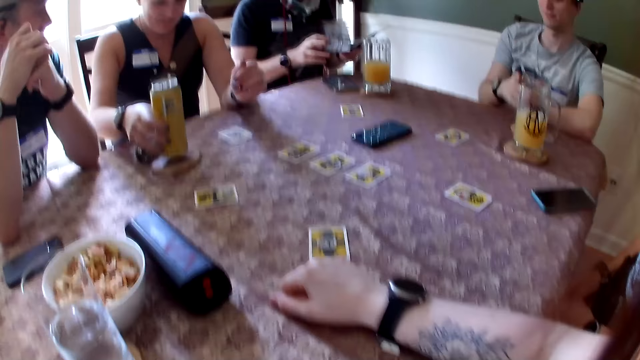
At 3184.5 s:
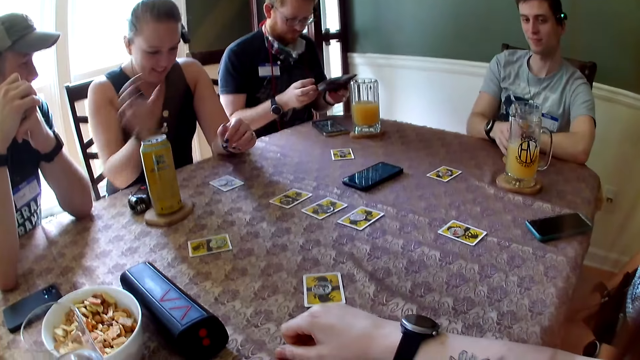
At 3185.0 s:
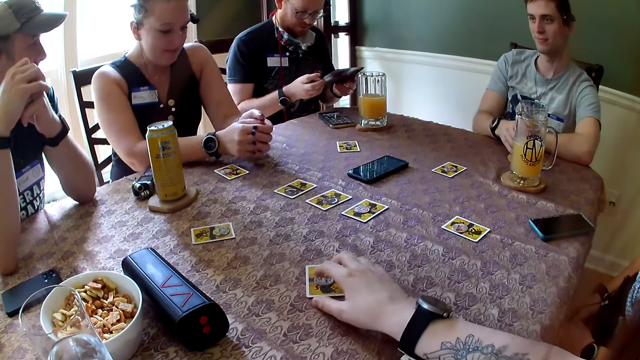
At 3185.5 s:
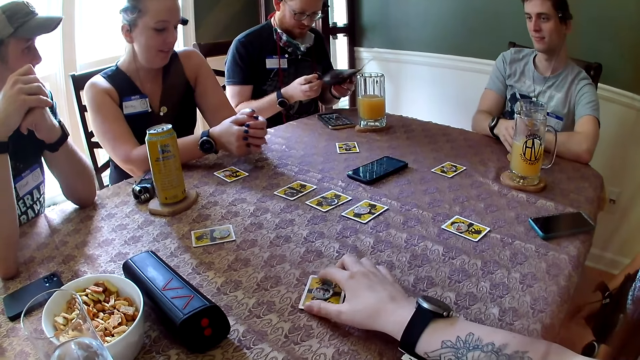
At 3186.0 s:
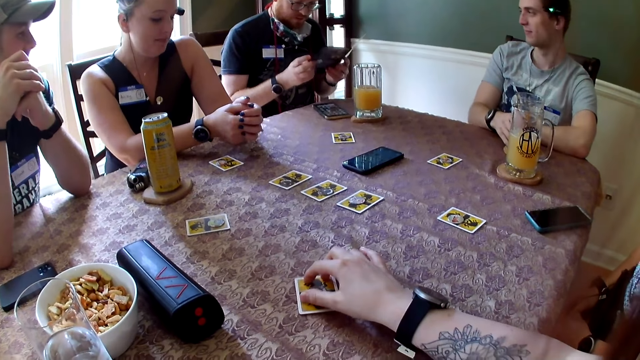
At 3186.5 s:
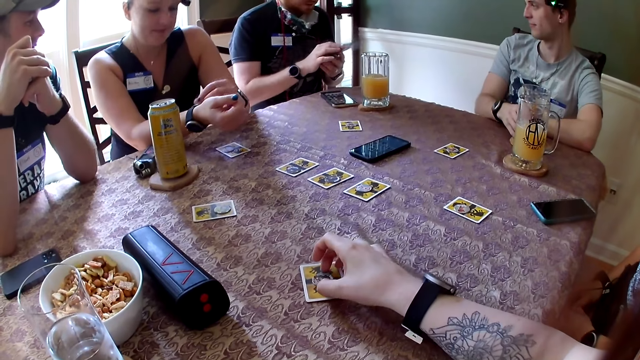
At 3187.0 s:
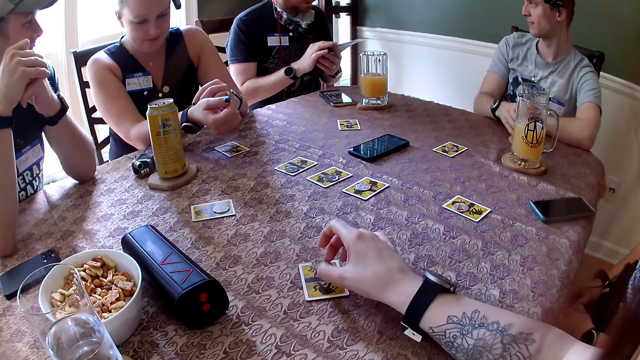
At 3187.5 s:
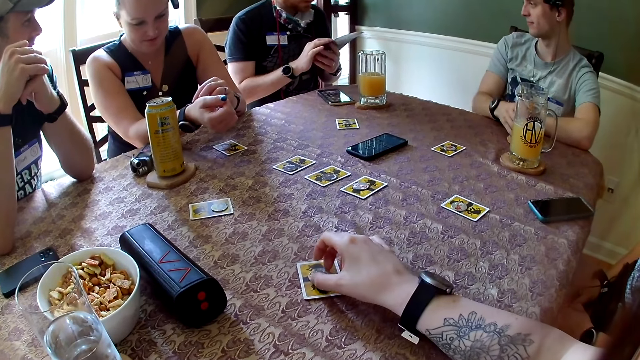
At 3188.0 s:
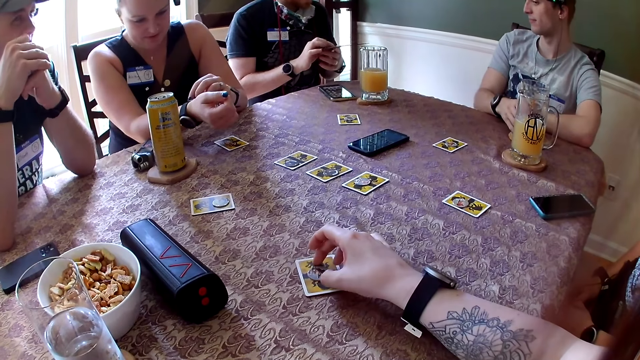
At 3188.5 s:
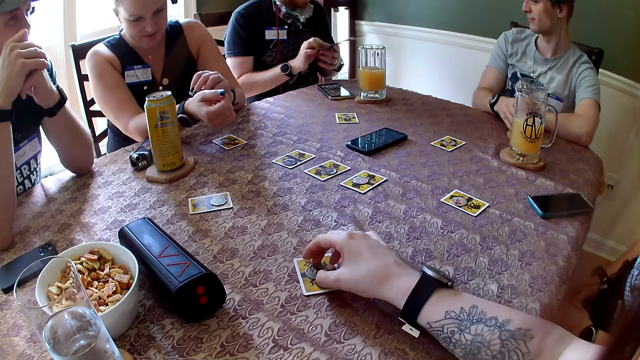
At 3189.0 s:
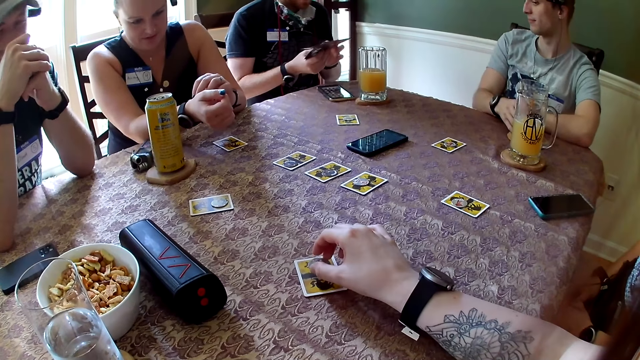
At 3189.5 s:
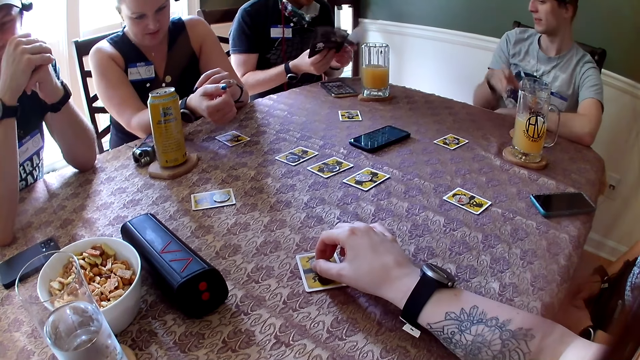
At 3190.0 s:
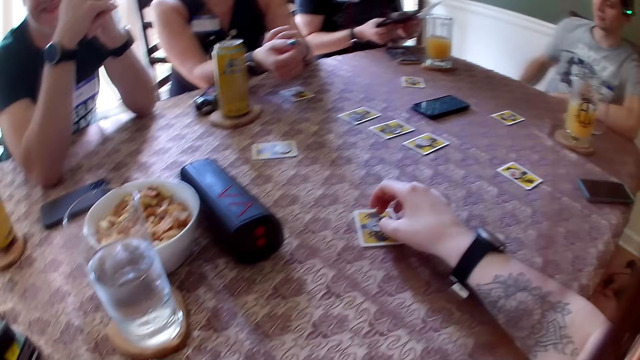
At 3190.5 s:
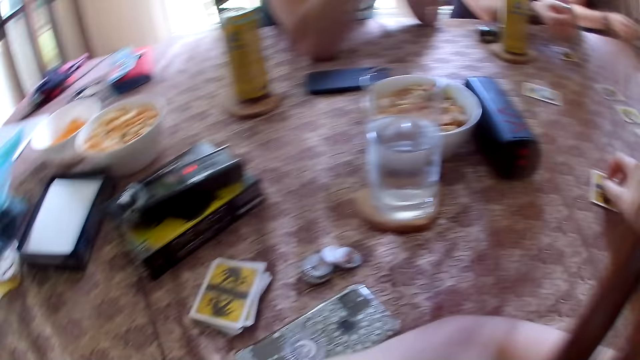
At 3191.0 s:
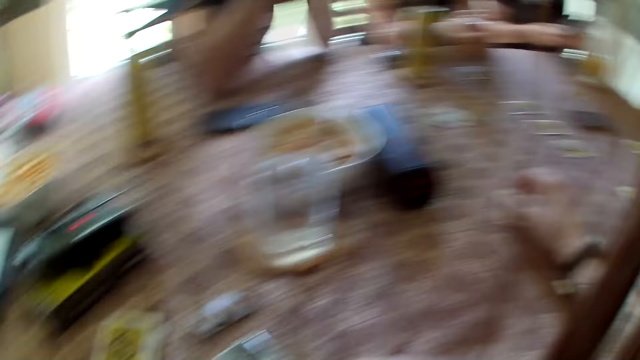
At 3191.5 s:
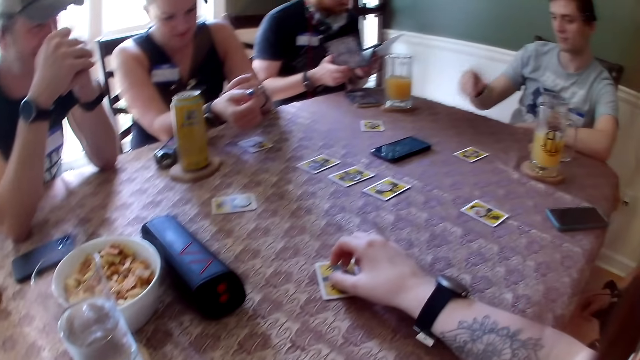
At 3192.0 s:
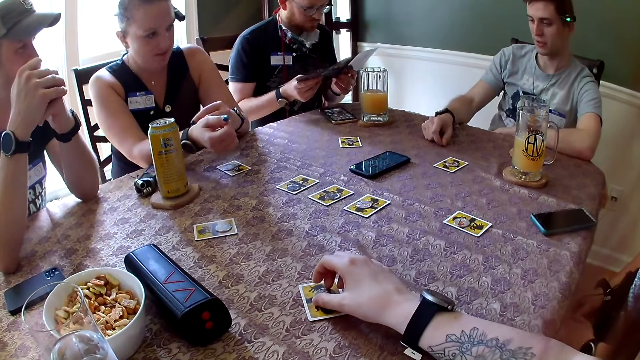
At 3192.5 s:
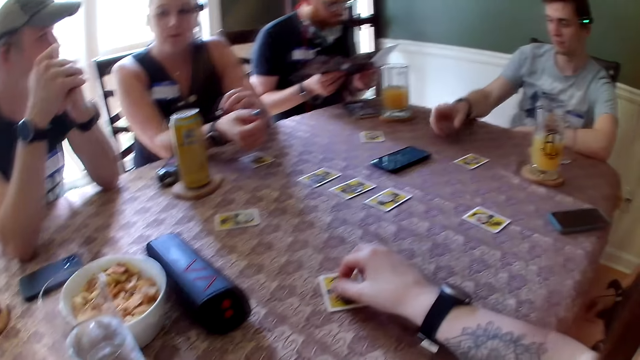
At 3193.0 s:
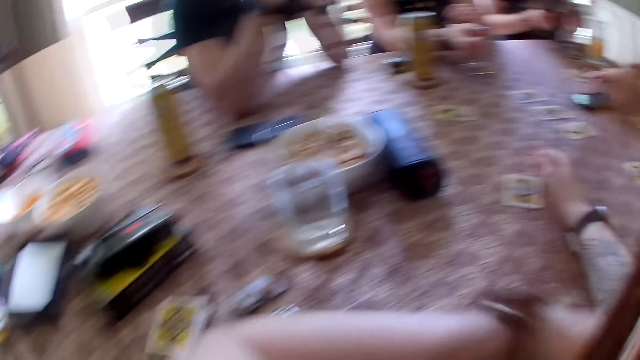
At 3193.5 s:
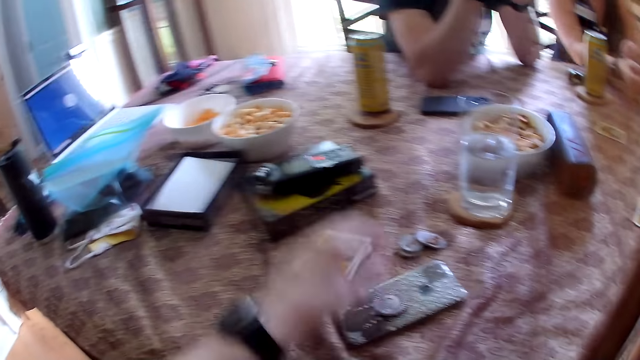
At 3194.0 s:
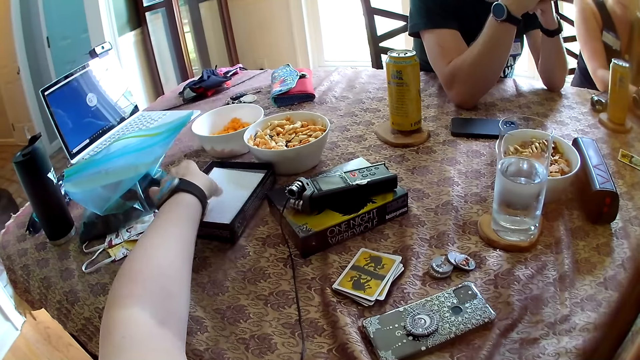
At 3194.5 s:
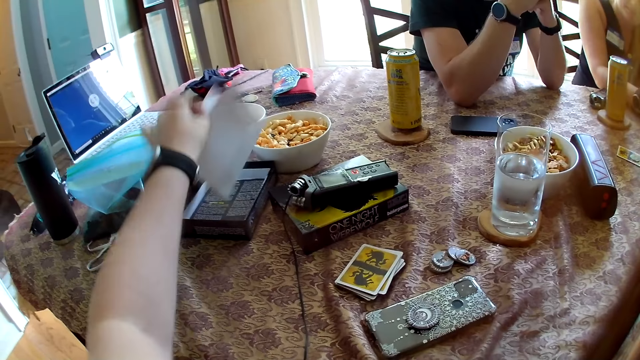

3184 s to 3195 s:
The camera wearer puts her hand on the table. She adjusts the card and the token on the table with her right hand. A woman converses with a man. The camera wearer touches the card on the table. The man converses with the woman. Another man gesticulates with his right hand and converses with the first man. Another woman converses with the camera wearer. The second man picks up his phone on the table with his right hand. The camera wearer picks up the paper inside the box on the table with her left hand.

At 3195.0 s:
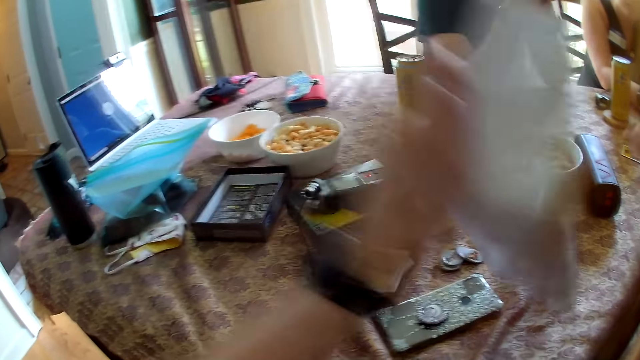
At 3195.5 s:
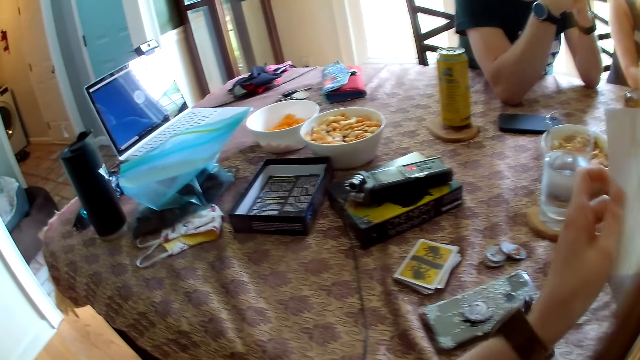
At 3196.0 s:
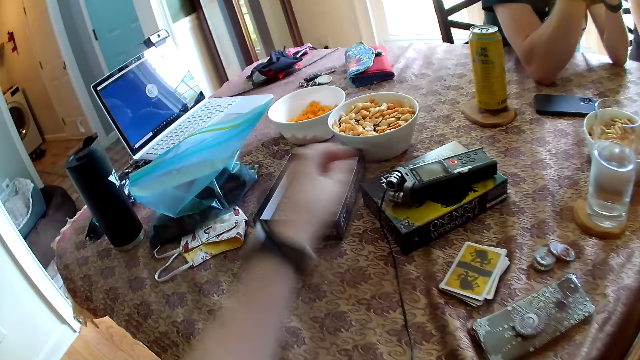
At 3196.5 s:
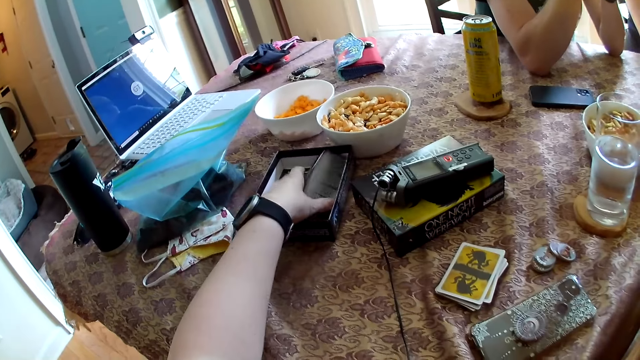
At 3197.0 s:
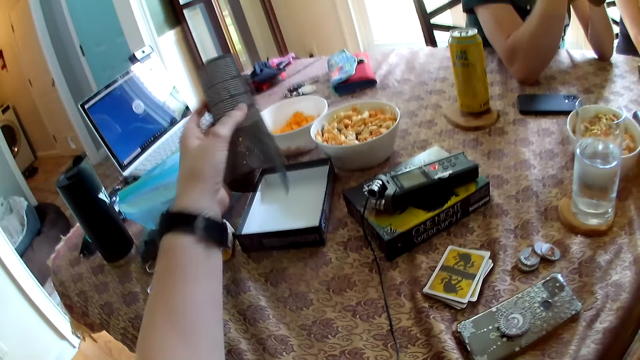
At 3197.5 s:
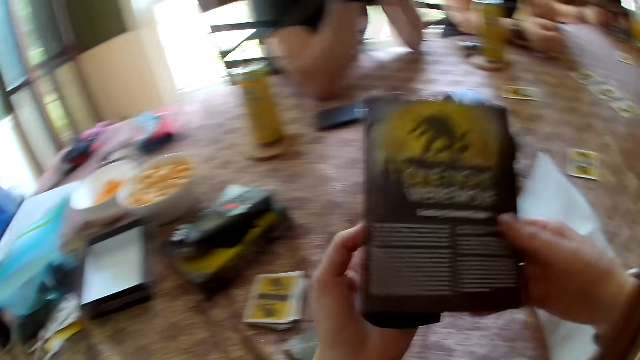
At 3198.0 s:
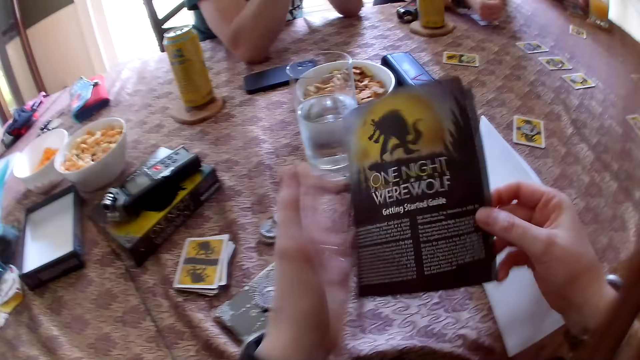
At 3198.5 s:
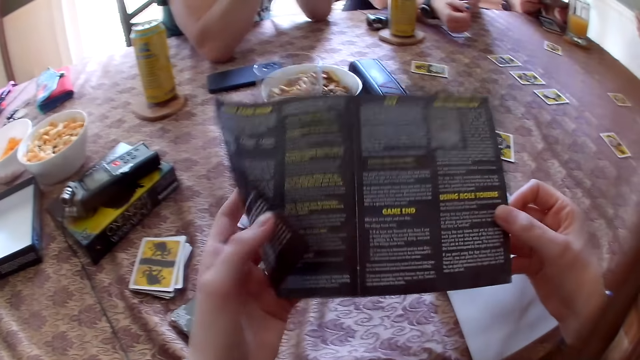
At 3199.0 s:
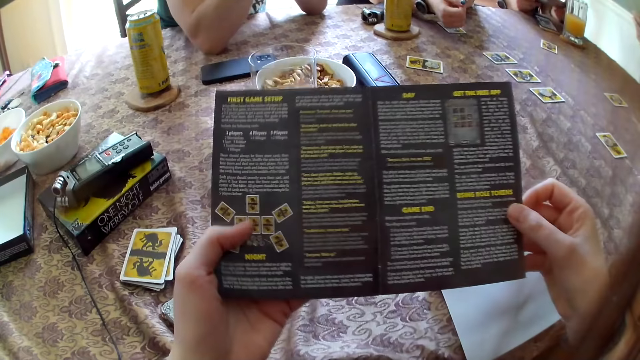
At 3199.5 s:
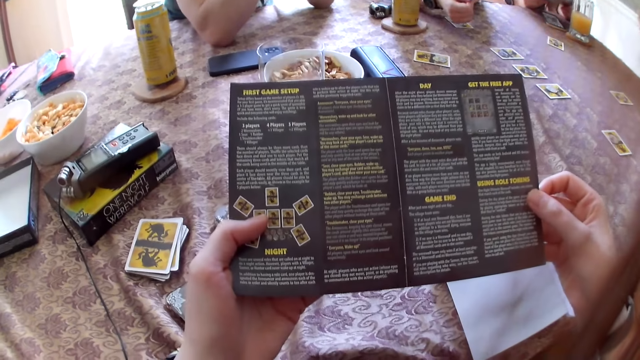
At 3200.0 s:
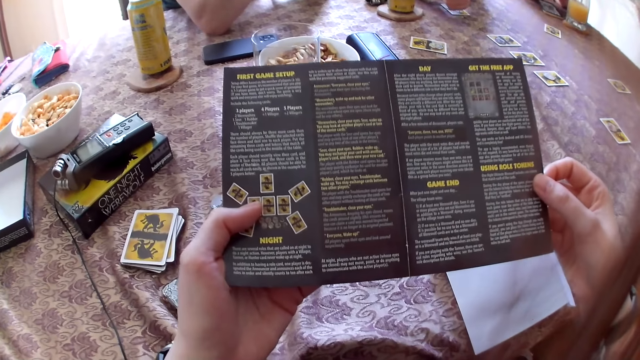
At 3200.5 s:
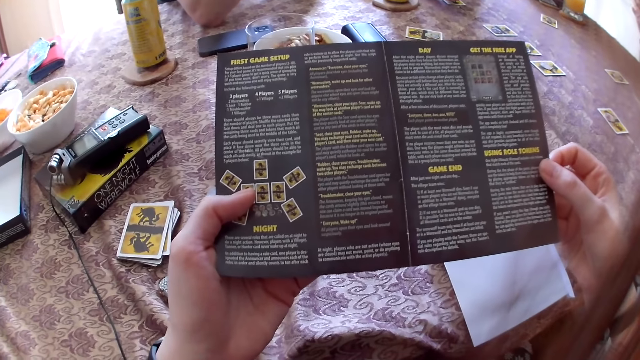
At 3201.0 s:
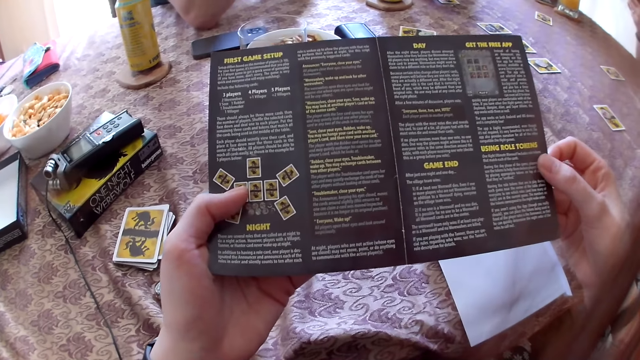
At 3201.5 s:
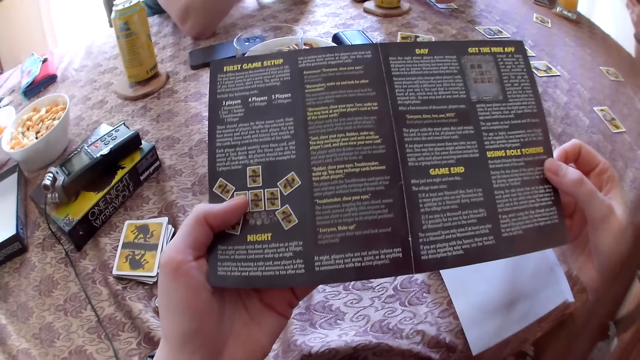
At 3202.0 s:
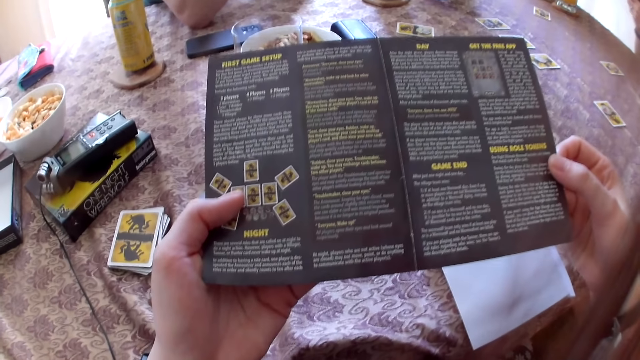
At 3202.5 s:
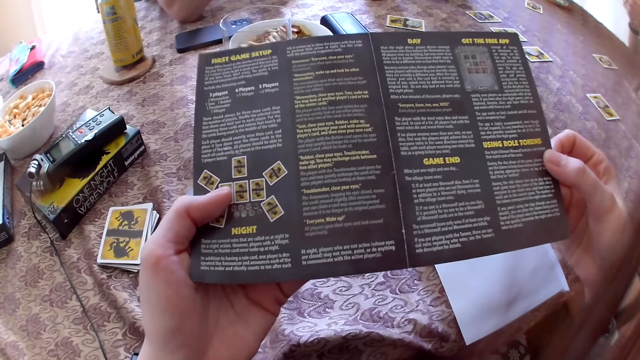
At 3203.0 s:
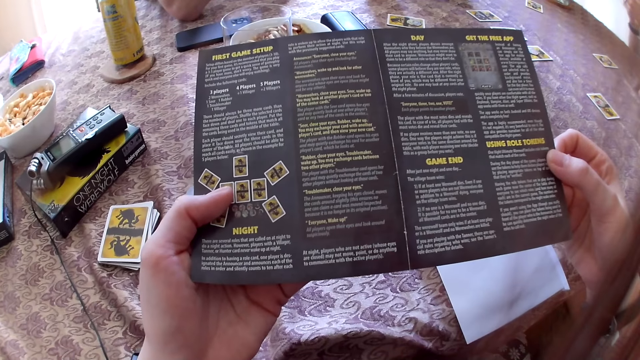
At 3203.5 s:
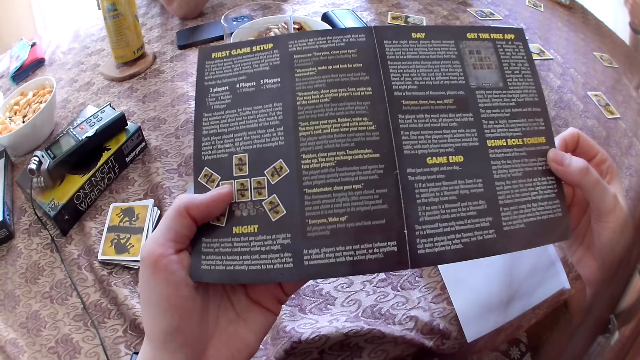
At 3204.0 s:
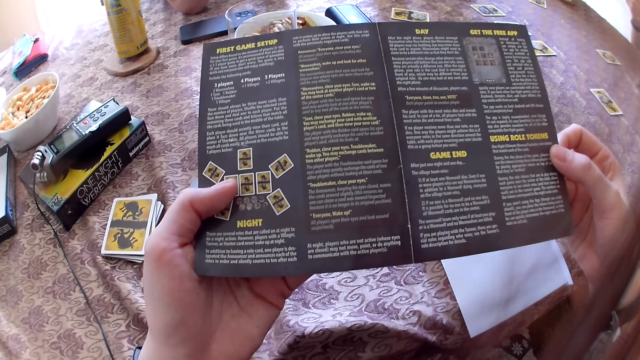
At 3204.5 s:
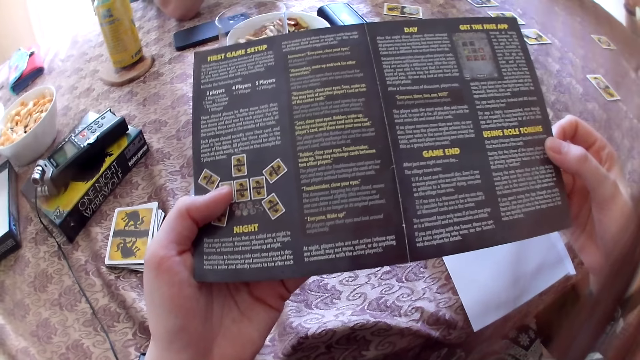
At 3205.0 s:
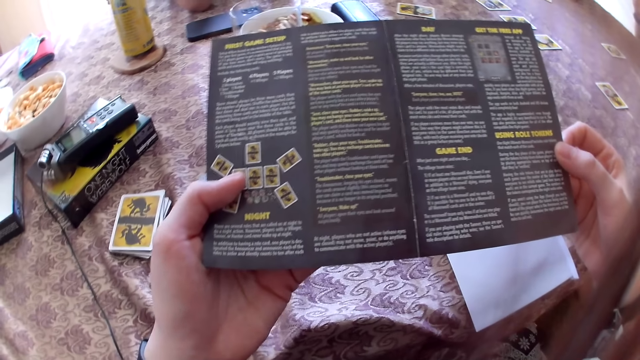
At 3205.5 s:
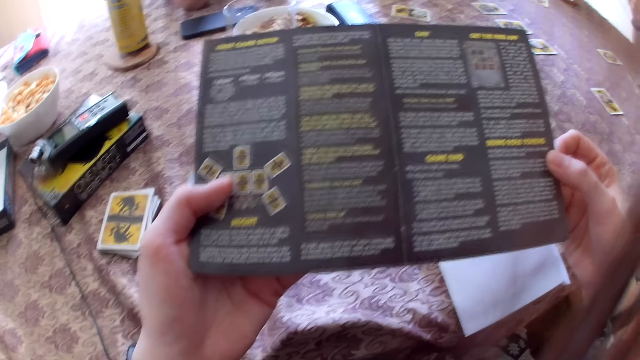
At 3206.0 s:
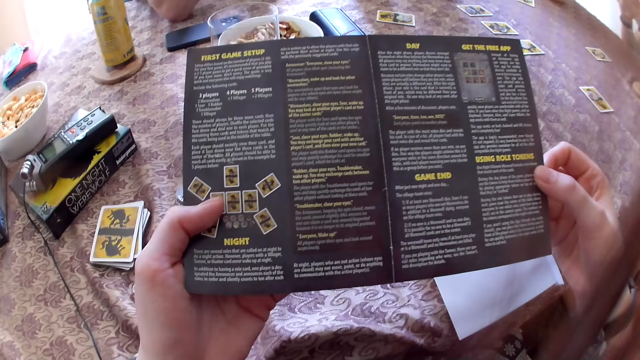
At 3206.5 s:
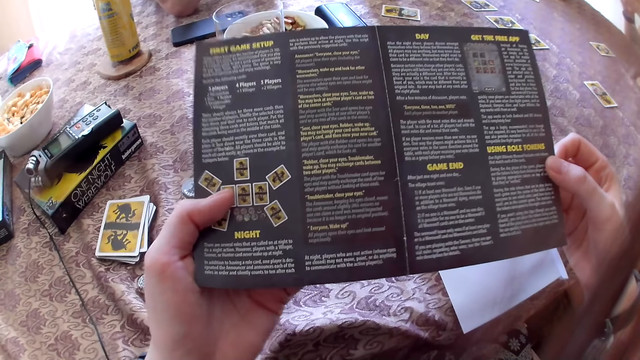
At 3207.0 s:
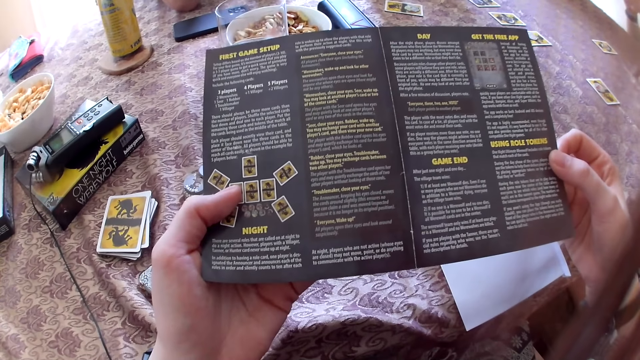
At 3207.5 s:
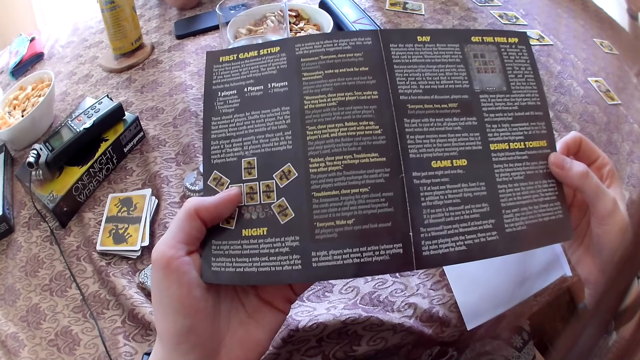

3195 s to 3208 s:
The camera wearer passes the paper to her right hand. She puts the paper in her right hand on the table. She picks up the manual inside the camera box on the table with her left hand. She unfolds the manual. A man operates the phone in his hands. The camera wearer reads out the manual.
